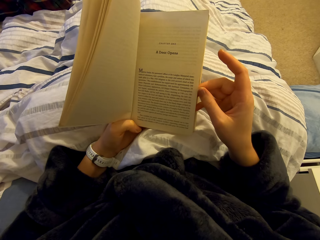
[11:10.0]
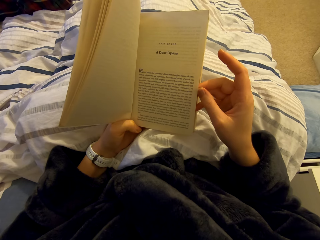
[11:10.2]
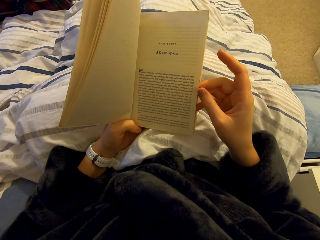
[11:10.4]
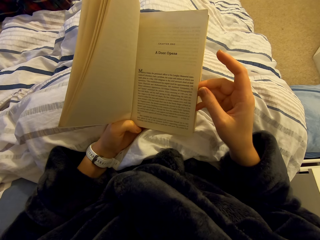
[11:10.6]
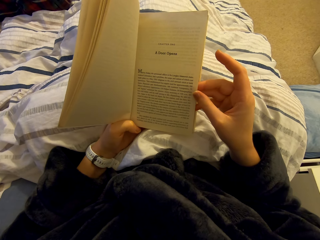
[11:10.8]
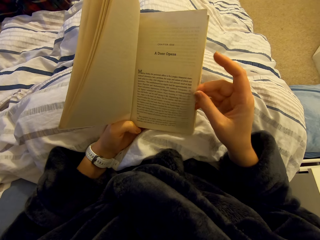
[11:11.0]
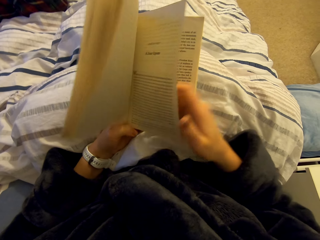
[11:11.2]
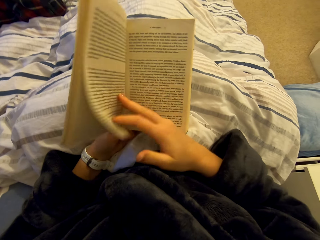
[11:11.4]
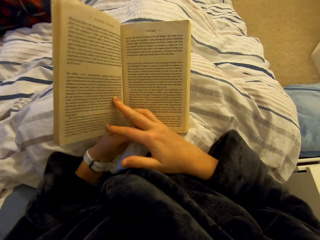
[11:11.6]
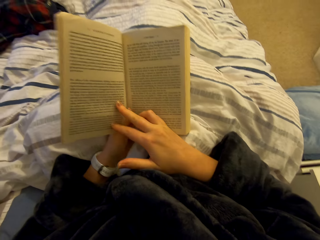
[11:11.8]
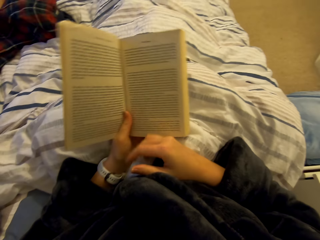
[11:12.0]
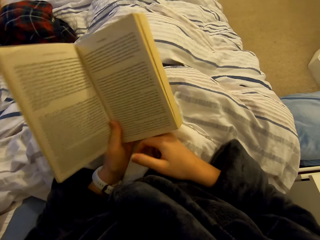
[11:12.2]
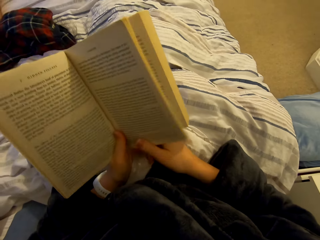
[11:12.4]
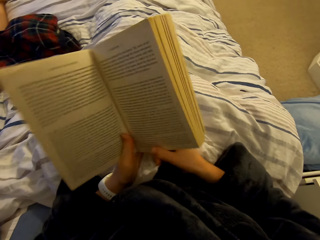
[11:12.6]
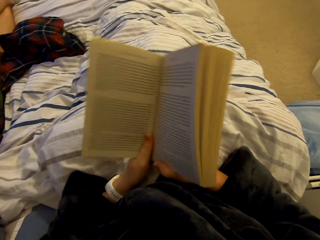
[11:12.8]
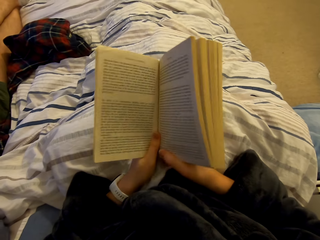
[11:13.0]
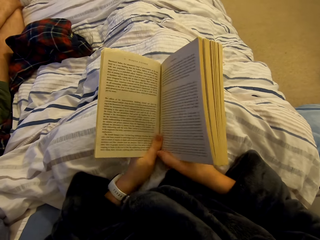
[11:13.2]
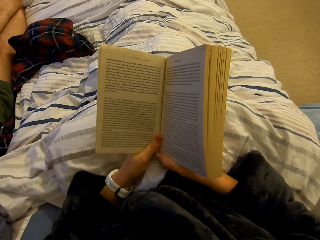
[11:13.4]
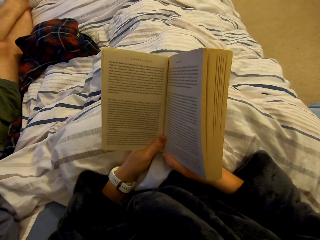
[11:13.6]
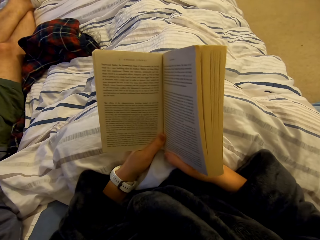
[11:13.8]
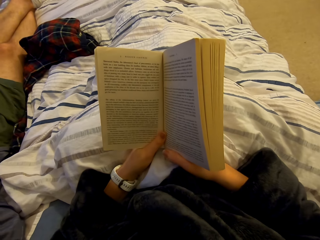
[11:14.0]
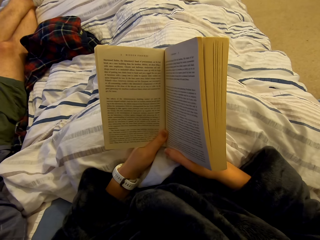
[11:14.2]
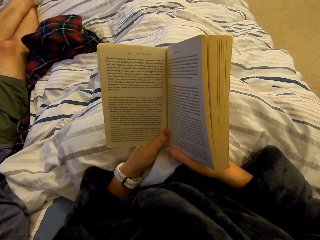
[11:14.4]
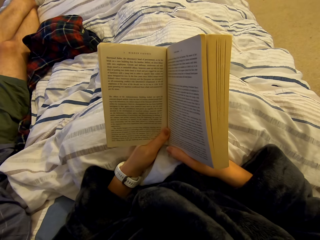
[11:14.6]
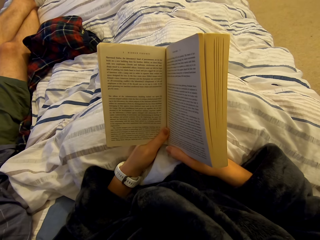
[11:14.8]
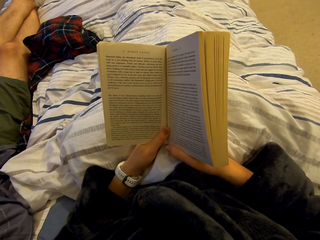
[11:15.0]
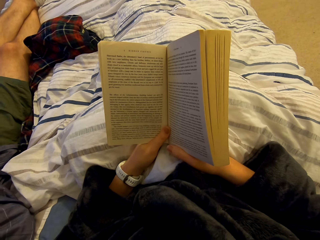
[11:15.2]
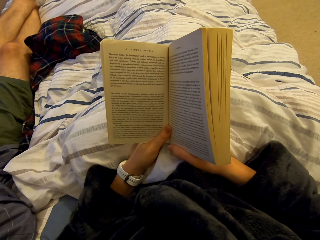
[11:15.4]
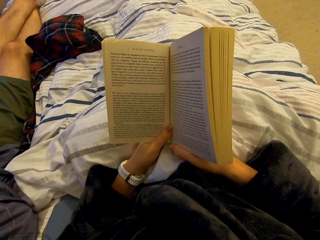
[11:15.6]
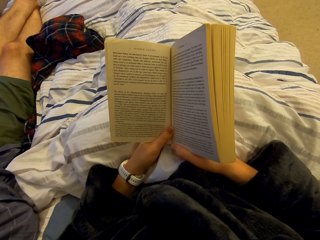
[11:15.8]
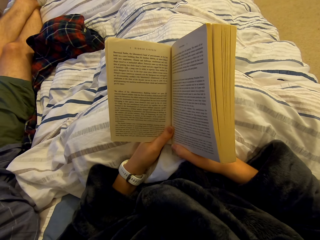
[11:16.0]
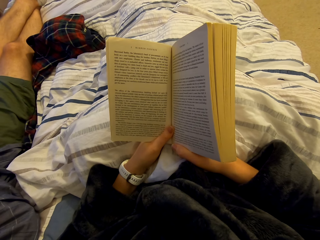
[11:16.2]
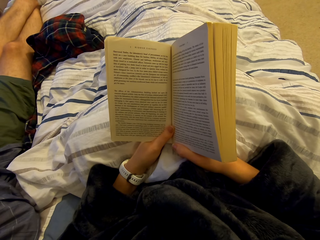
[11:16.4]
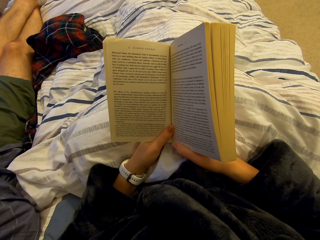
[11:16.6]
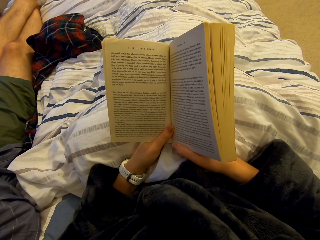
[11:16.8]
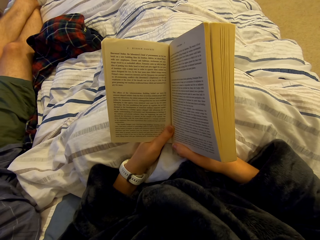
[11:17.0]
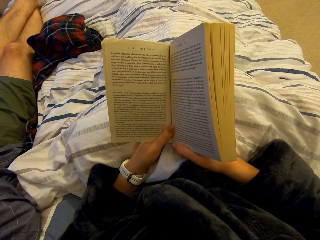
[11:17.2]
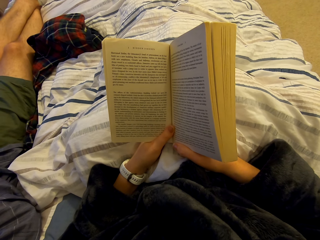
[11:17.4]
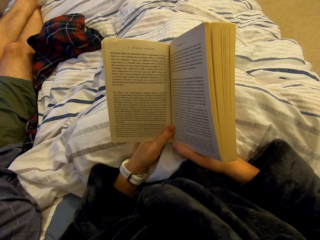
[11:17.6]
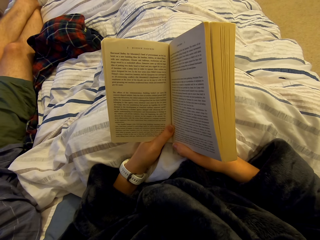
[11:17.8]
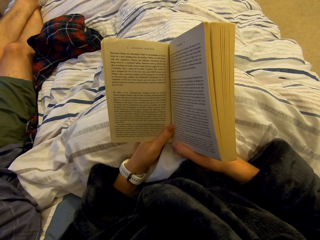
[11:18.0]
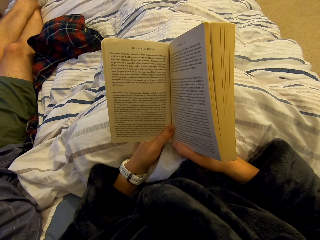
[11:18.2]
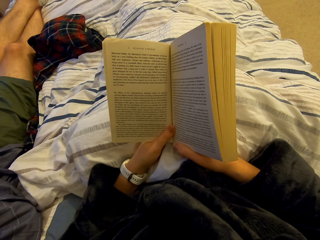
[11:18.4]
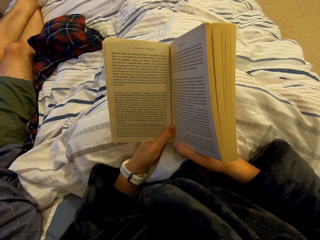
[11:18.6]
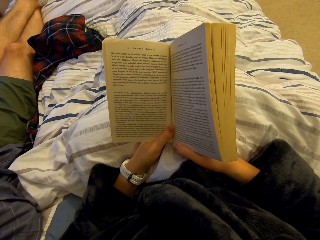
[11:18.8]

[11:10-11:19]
The camera wearer opens a page of the book. They read the book on the bed.

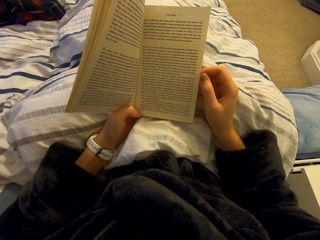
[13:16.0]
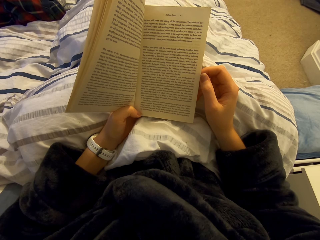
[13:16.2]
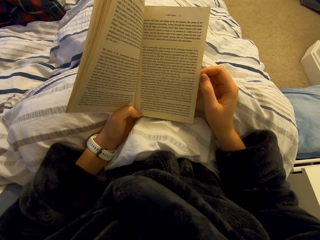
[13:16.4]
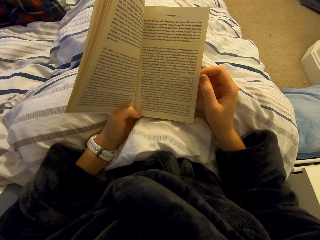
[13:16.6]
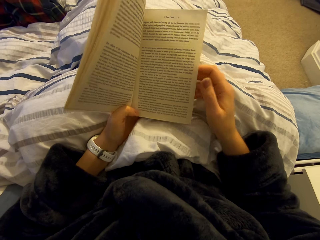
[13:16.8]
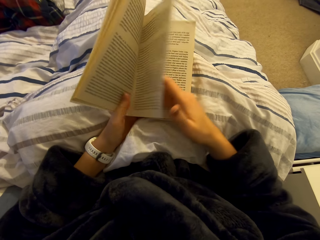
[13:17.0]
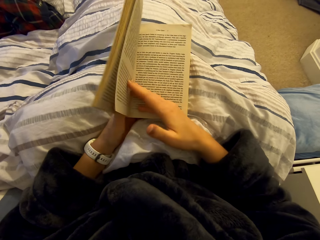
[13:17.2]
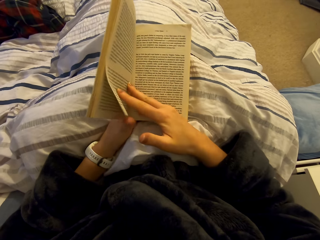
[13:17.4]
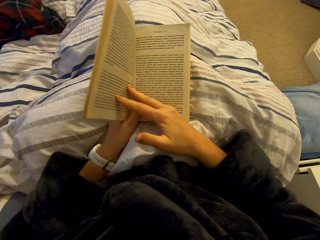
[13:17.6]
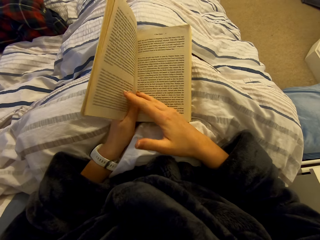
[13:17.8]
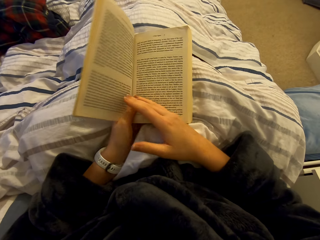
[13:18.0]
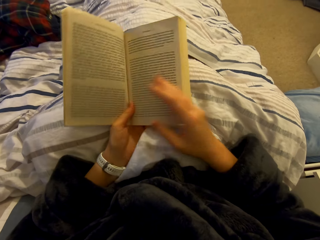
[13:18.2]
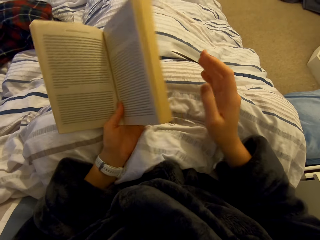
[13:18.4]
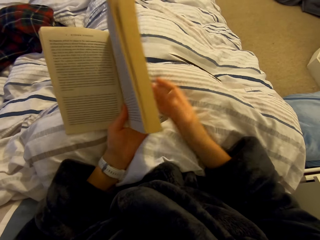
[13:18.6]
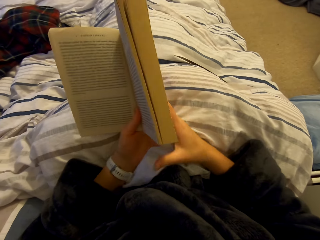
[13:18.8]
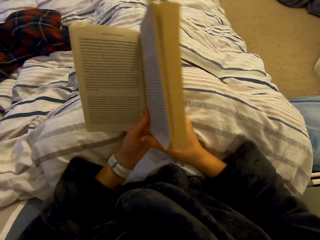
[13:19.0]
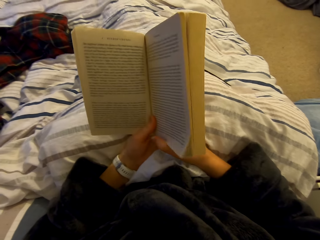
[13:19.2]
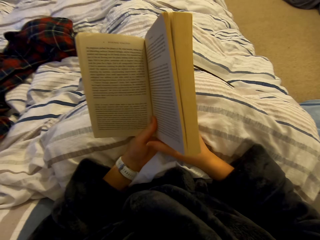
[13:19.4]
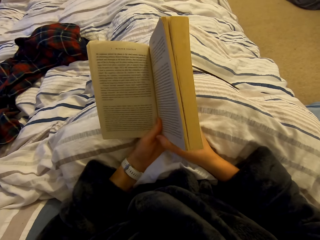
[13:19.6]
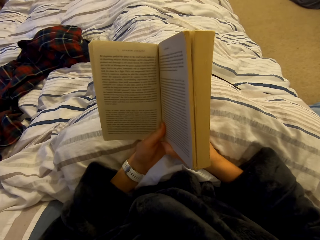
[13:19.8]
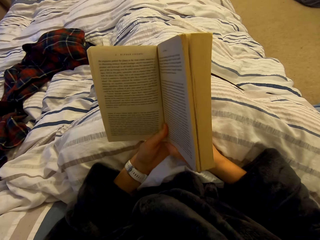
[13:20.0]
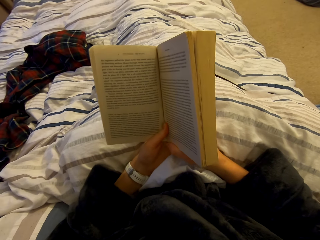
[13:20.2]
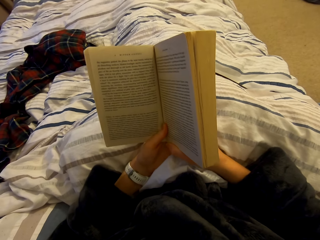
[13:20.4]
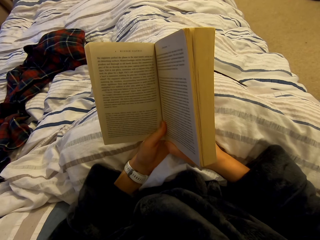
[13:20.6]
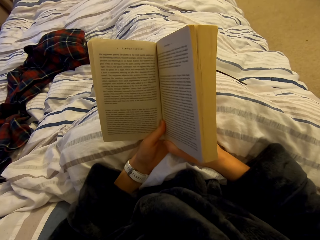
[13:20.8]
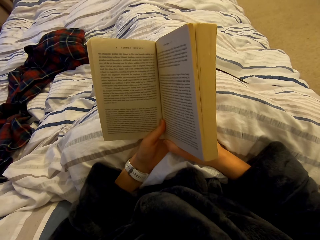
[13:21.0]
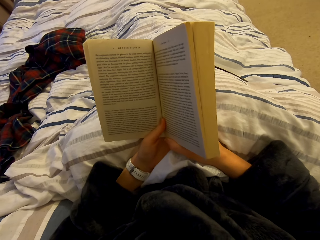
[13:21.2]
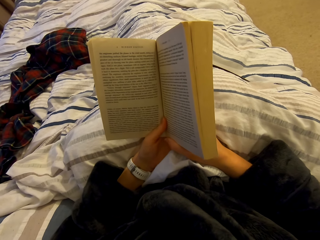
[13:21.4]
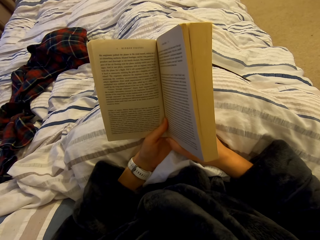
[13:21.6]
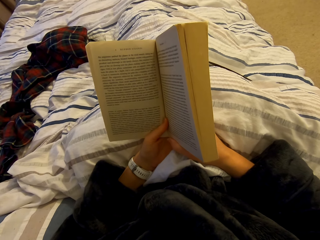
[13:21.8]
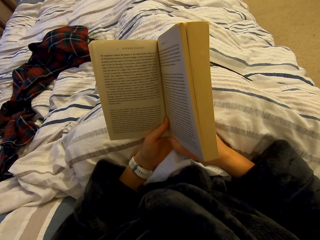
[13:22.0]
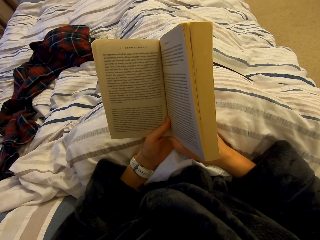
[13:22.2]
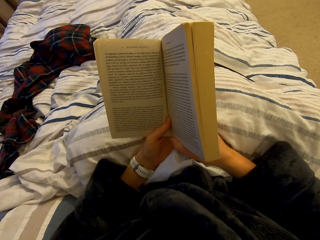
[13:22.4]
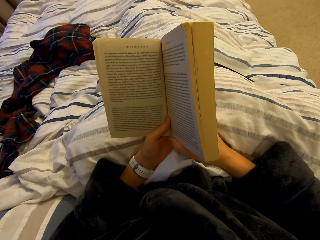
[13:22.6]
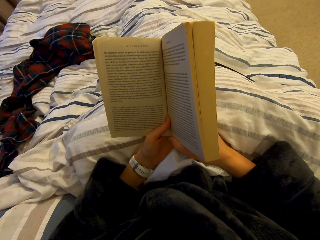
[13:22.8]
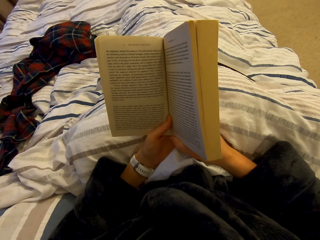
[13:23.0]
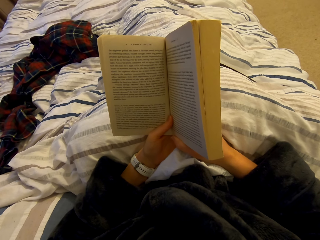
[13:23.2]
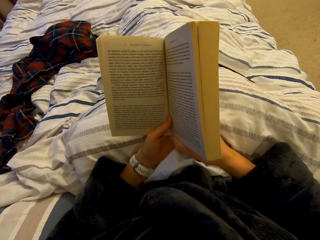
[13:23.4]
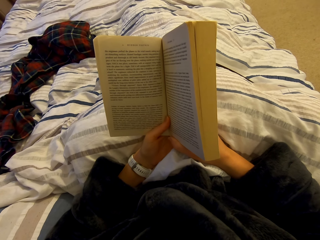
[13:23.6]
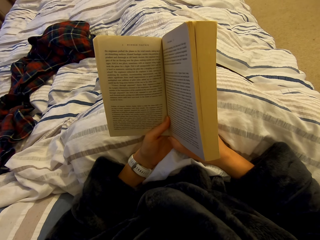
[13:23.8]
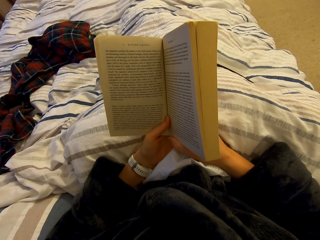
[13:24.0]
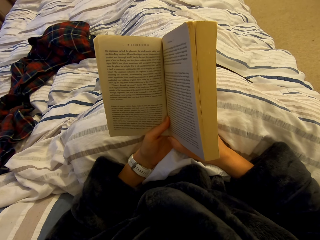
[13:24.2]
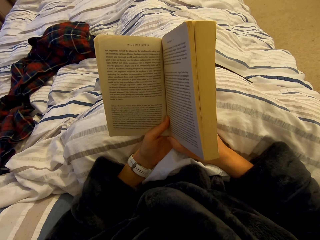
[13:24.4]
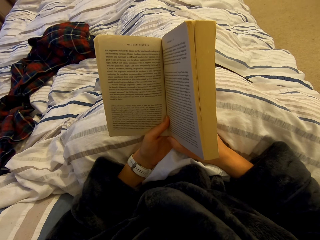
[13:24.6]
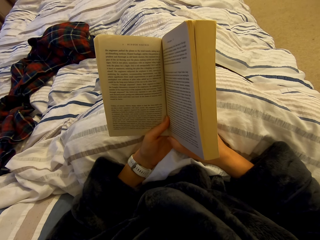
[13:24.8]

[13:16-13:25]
The camera wearer opens a page of the book. They read the book on the bed.
